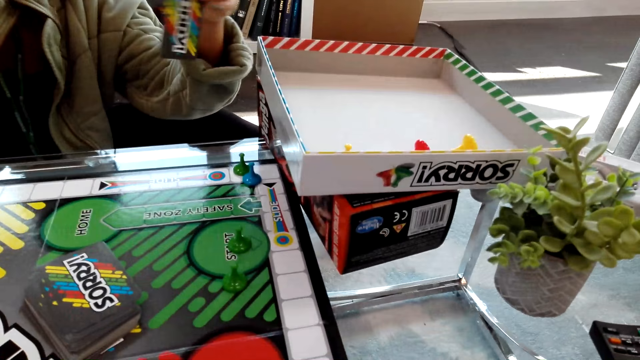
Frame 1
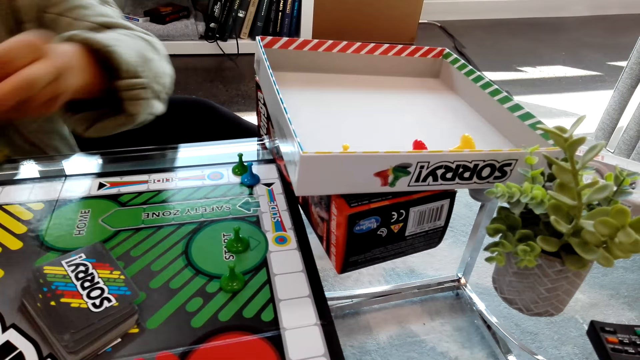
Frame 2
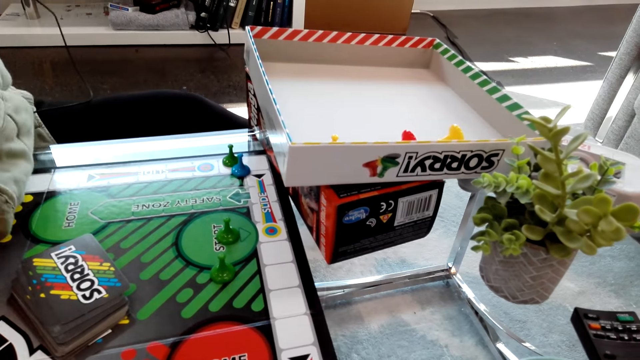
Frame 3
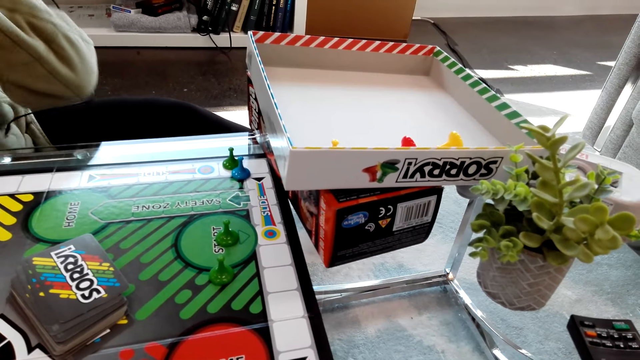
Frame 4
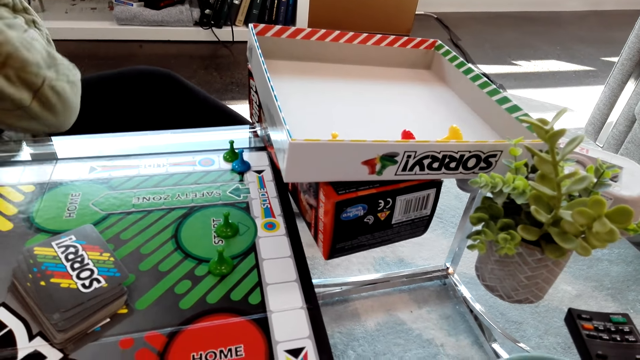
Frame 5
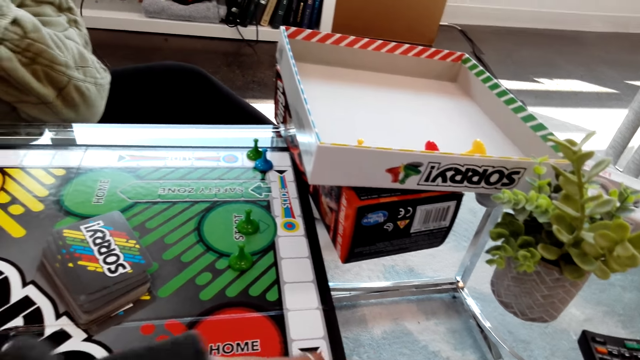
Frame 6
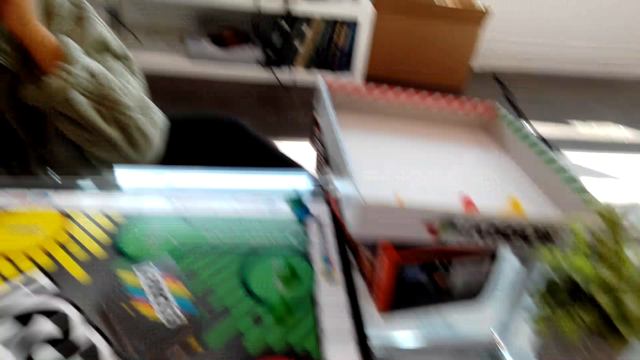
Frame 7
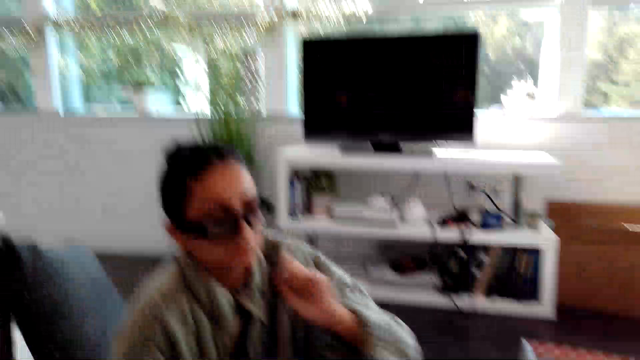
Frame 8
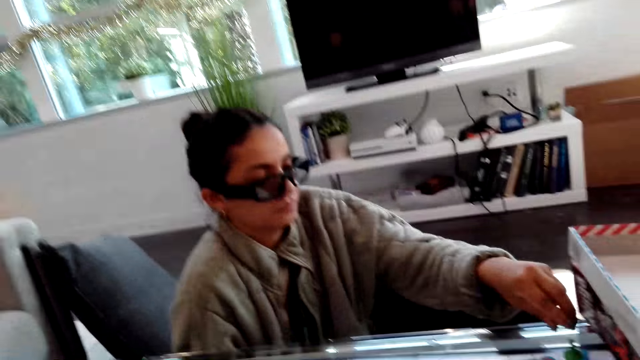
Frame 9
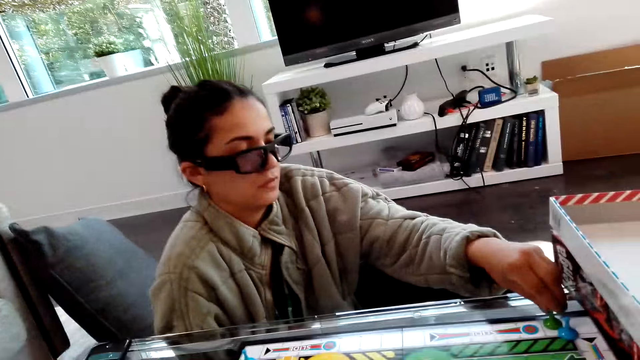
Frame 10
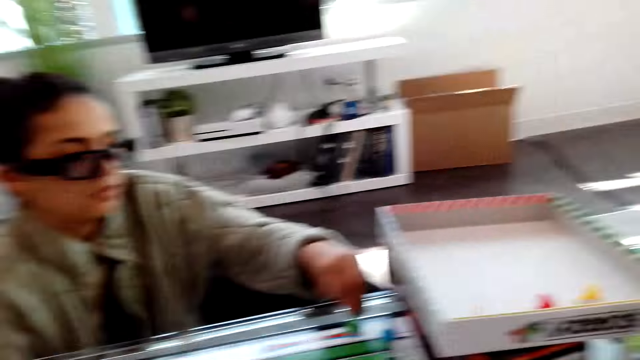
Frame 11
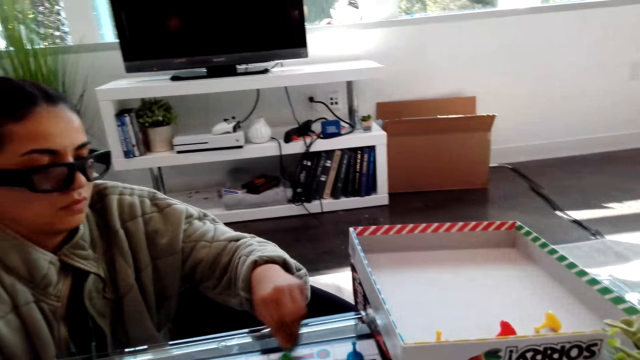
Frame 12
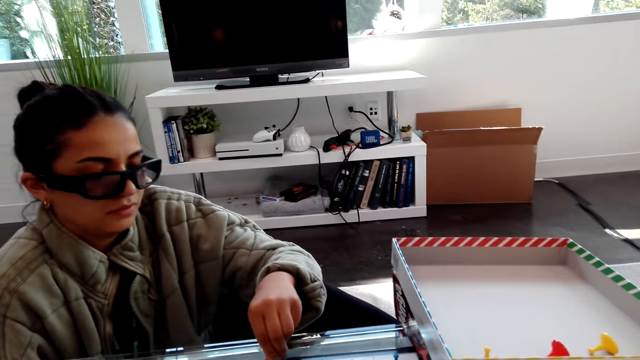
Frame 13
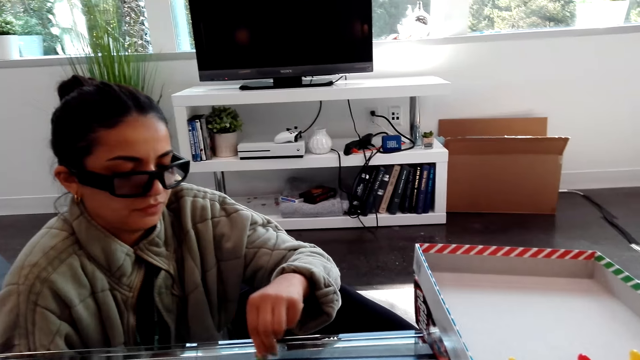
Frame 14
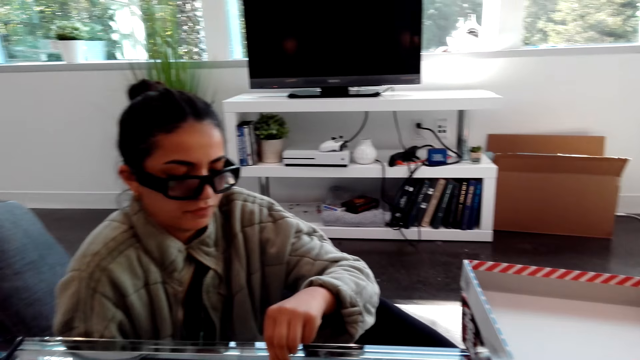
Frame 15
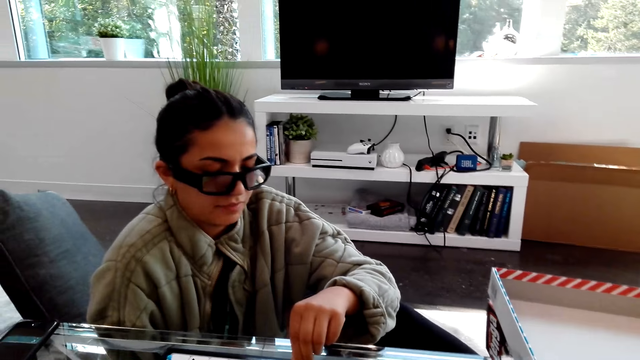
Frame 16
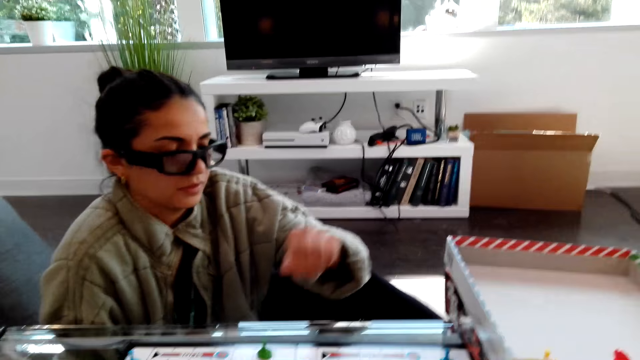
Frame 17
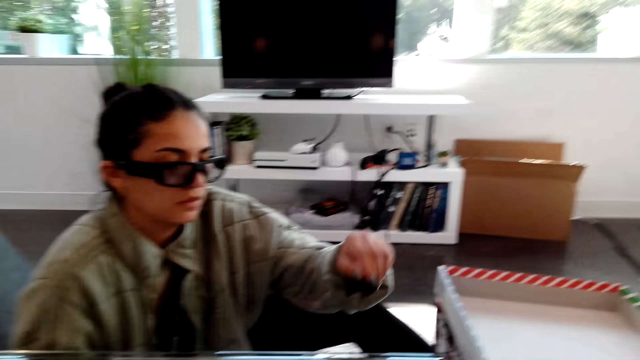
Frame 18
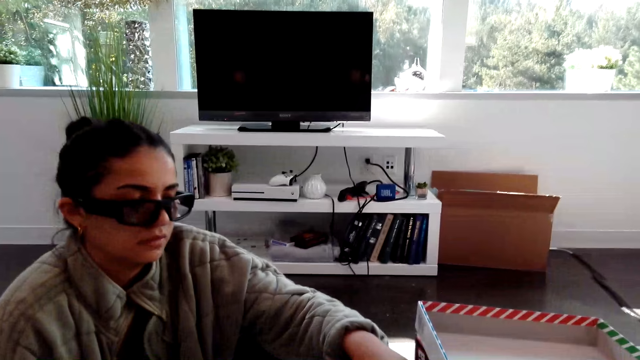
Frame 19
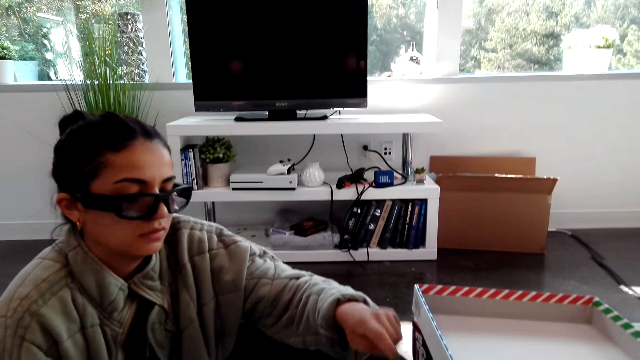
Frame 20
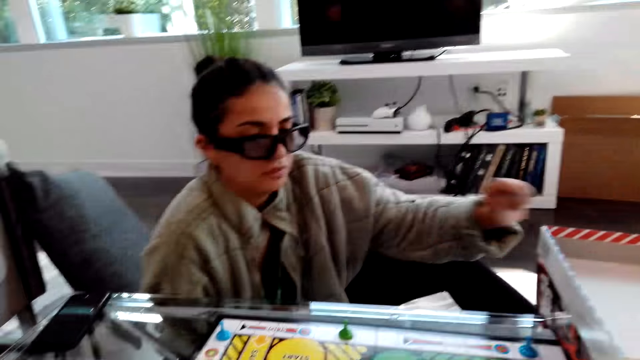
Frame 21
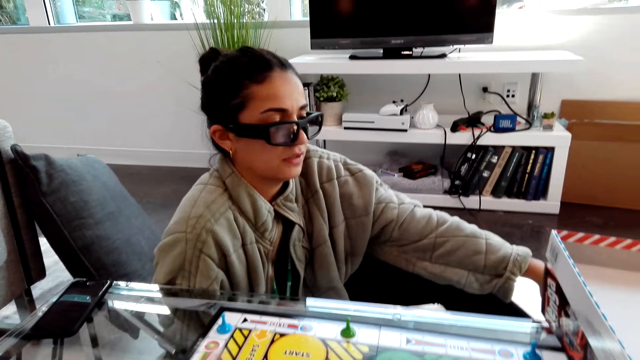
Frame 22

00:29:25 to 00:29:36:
A woman puts a card on the table. She plays a Sorry dice game and moves a chess piece.

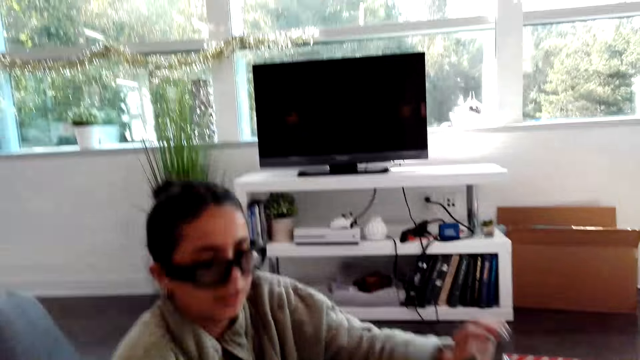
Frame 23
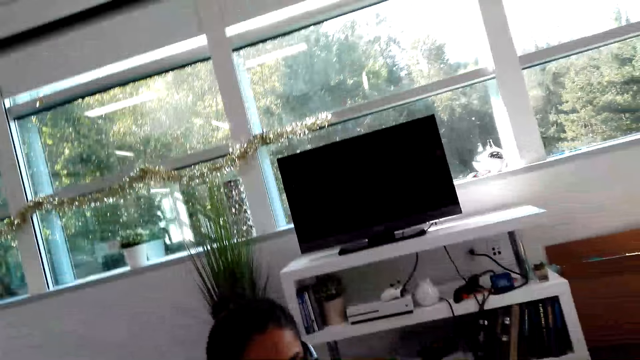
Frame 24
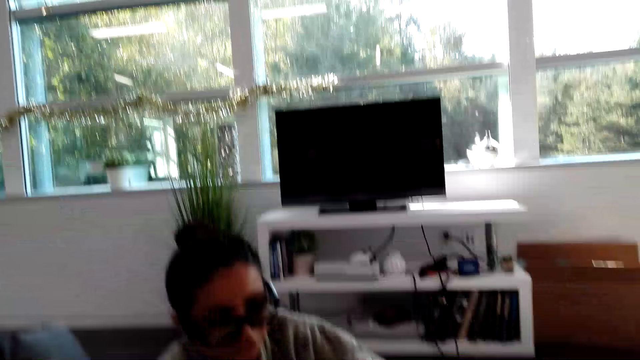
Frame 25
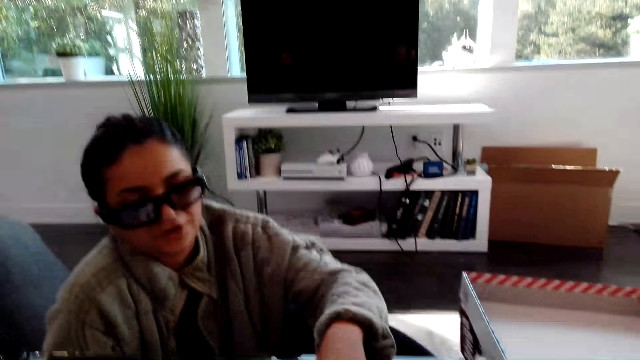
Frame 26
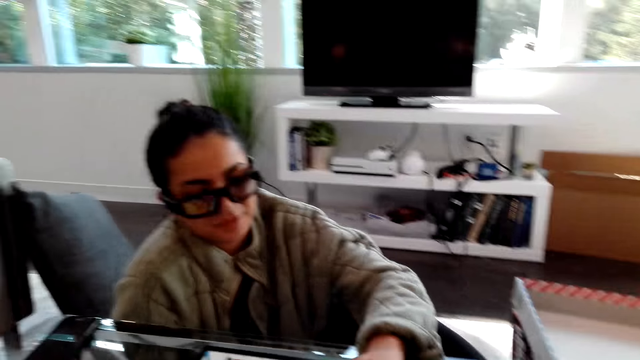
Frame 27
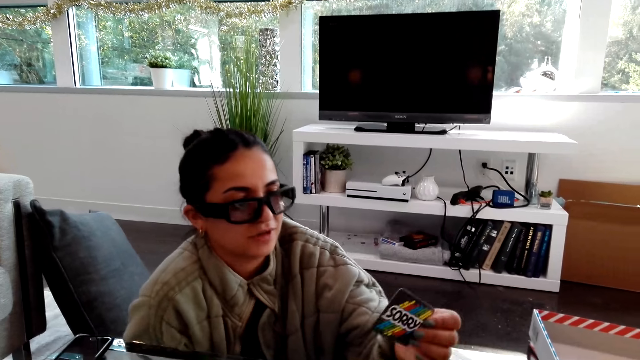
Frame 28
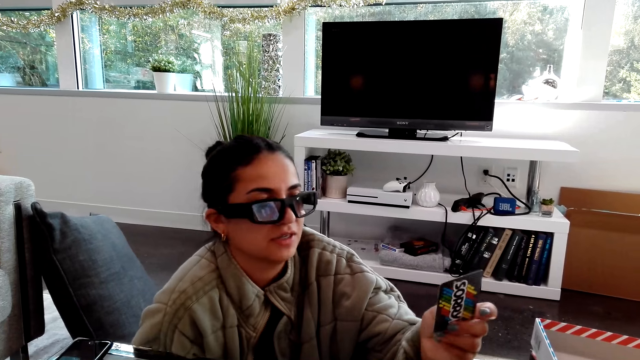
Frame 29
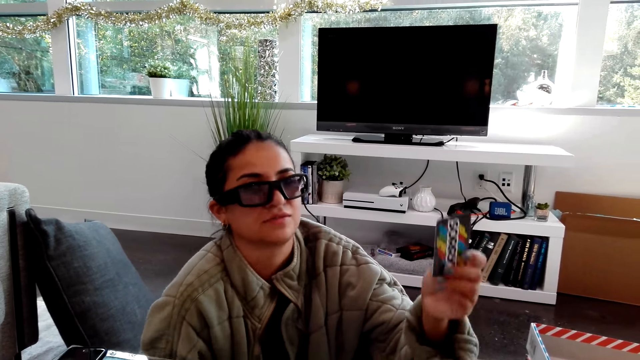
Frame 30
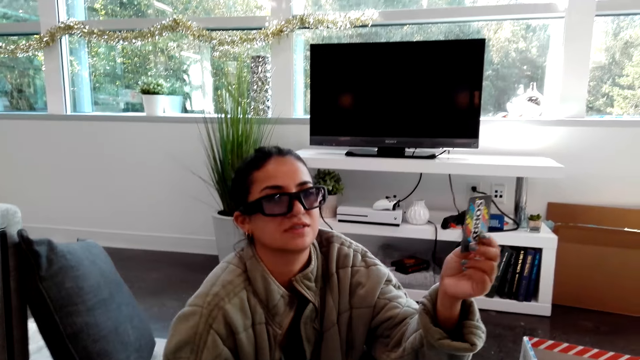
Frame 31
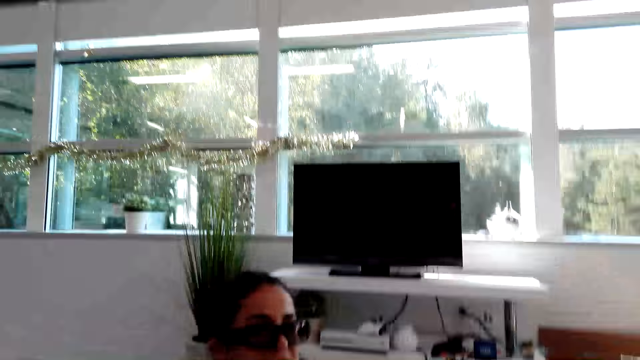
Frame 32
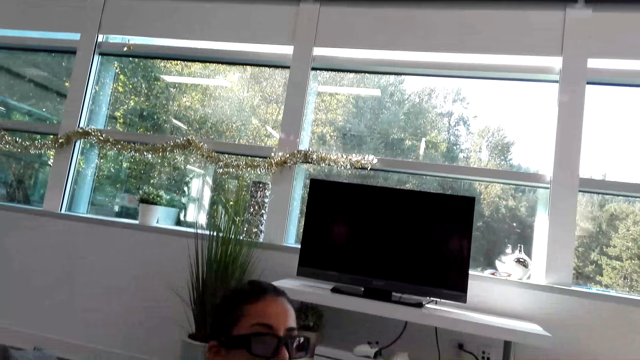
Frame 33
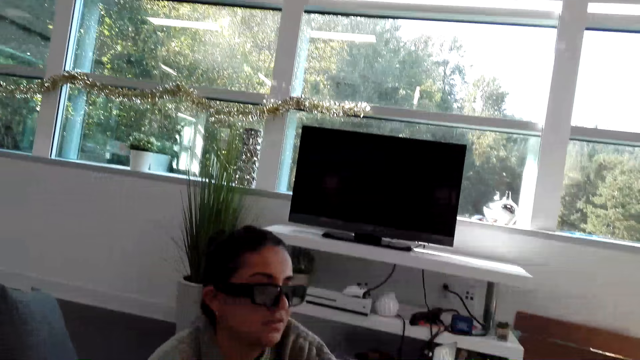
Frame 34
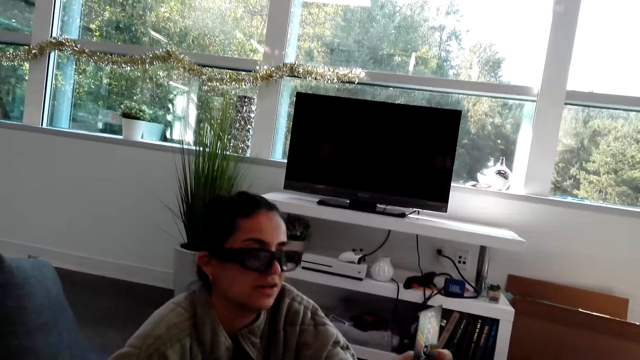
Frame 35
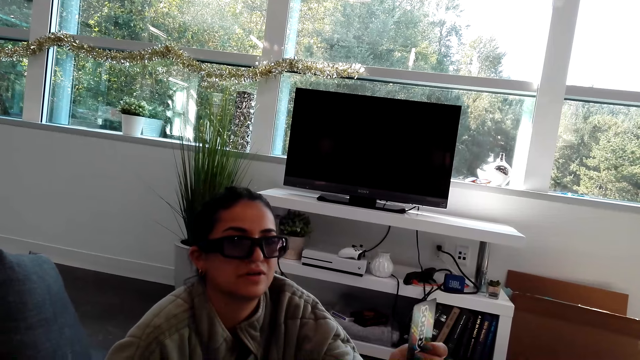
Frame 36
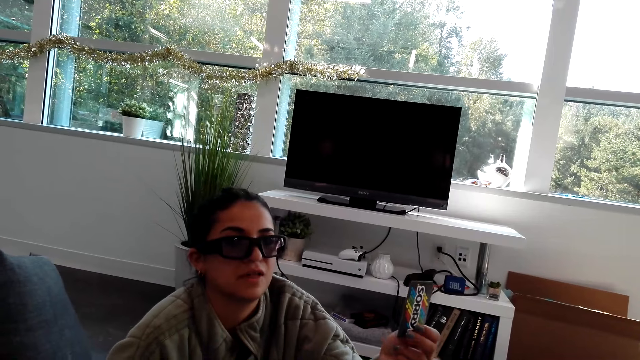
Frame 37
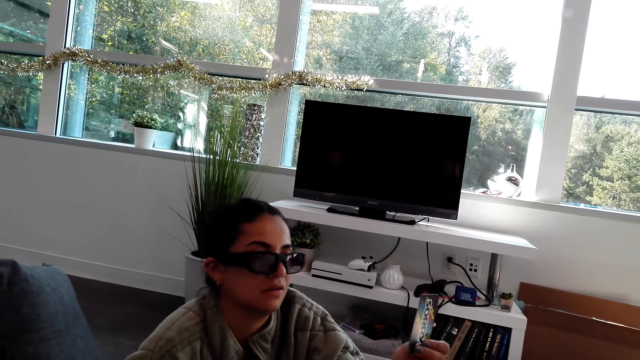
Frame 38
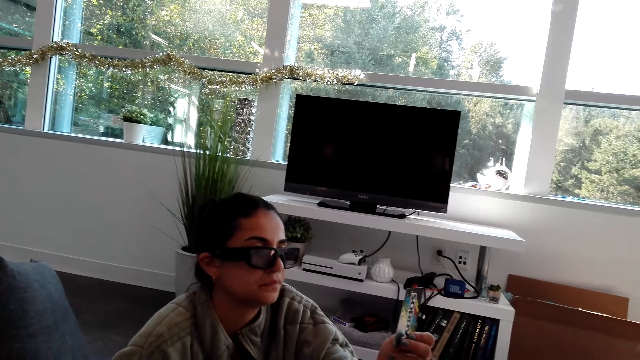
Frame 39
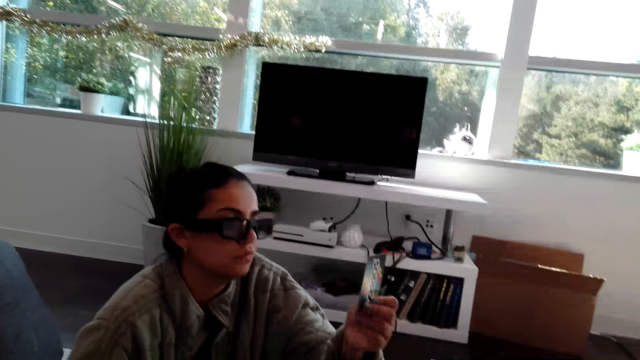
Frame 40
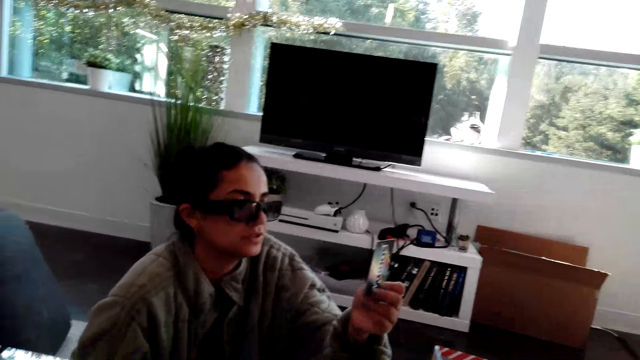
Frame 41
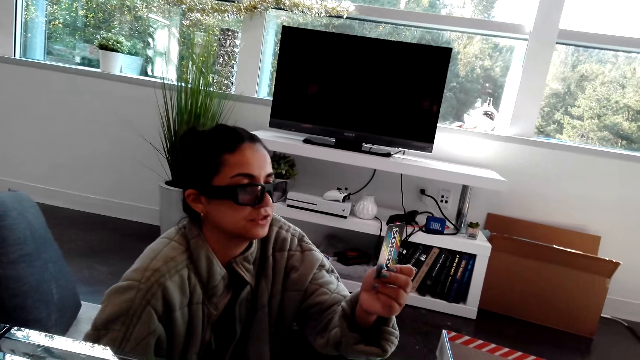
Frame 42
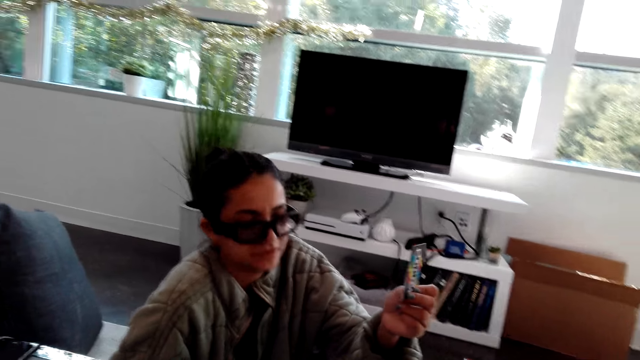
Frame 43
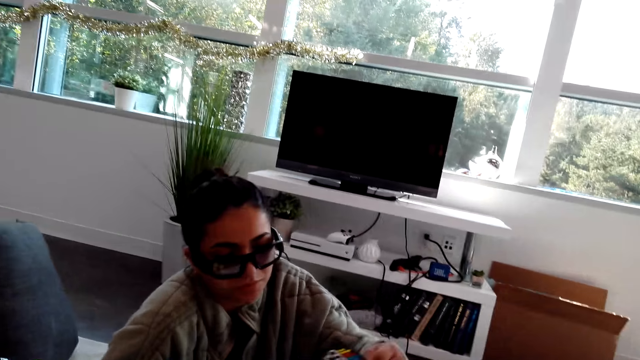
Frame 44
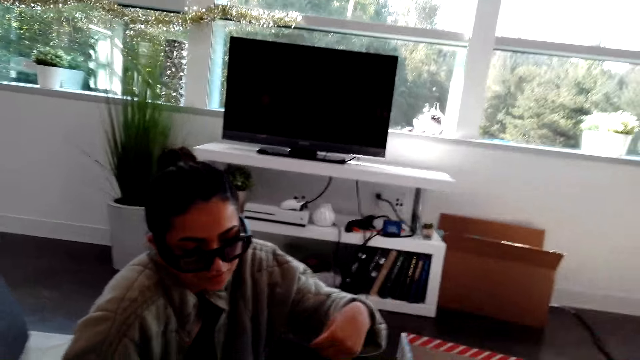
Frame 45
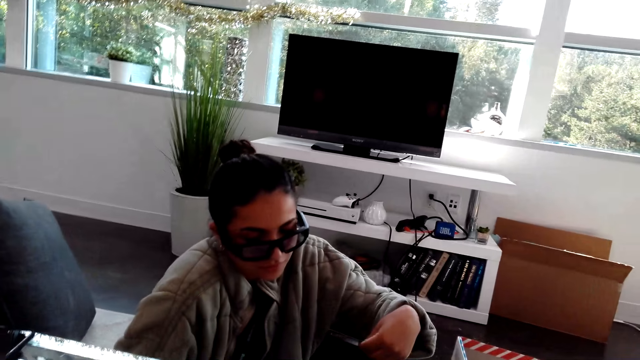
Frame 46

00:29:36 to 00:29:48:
A woman picks up a card.
